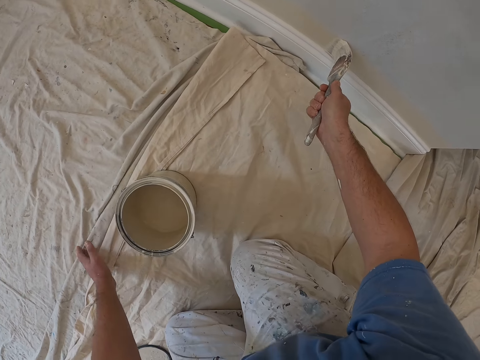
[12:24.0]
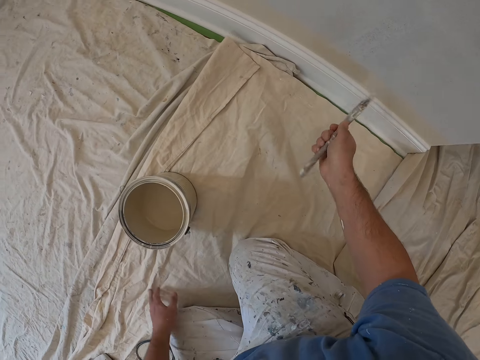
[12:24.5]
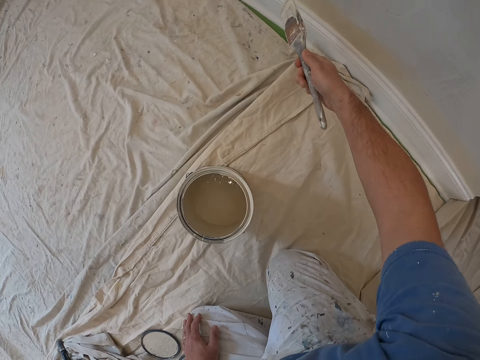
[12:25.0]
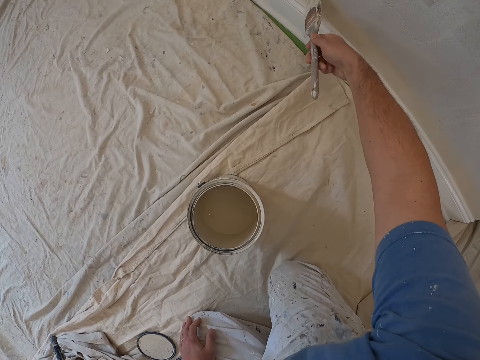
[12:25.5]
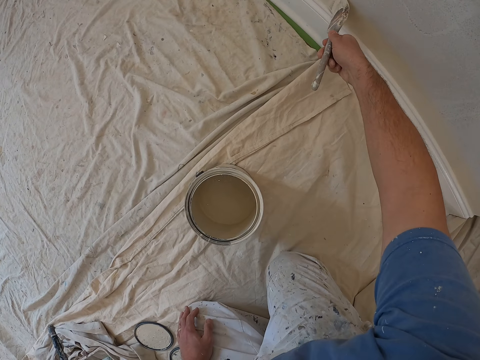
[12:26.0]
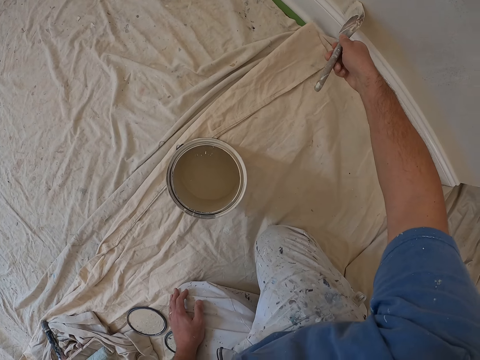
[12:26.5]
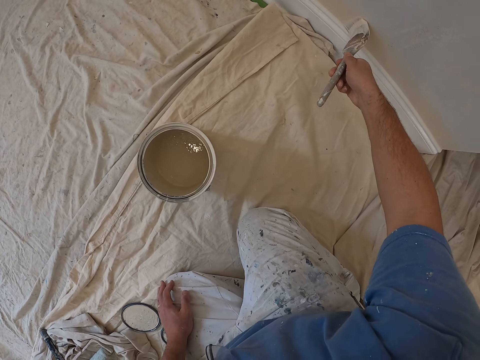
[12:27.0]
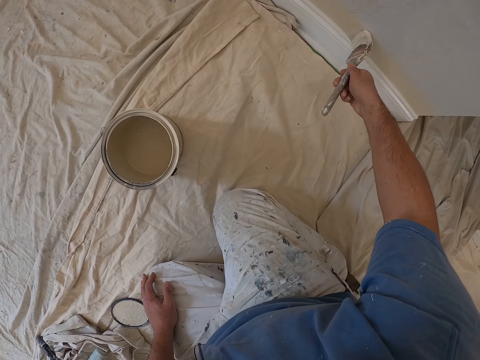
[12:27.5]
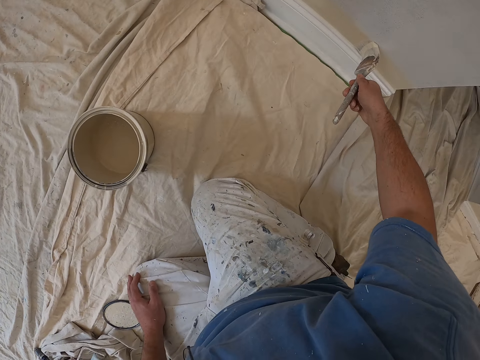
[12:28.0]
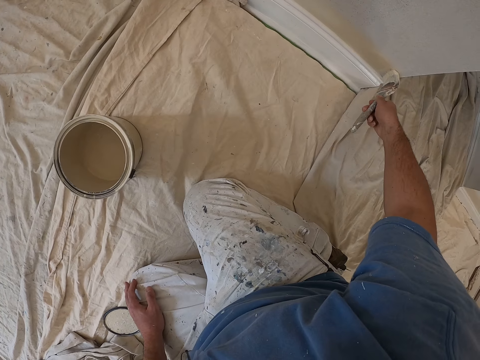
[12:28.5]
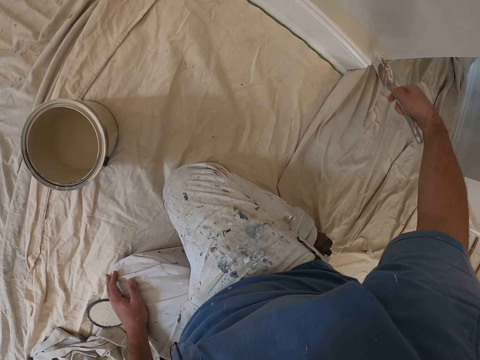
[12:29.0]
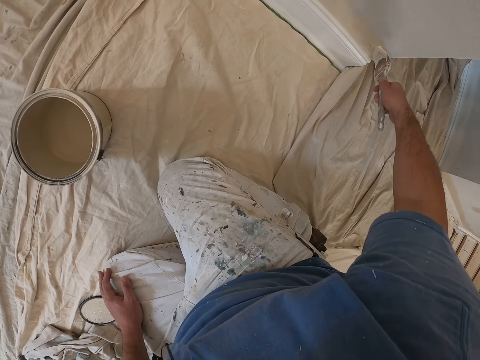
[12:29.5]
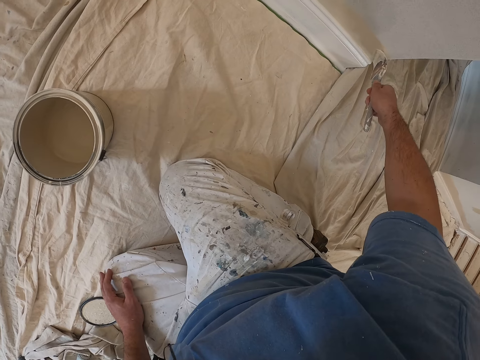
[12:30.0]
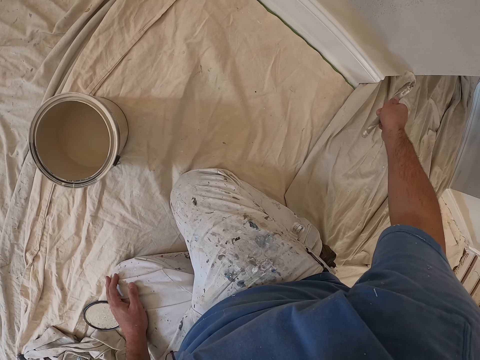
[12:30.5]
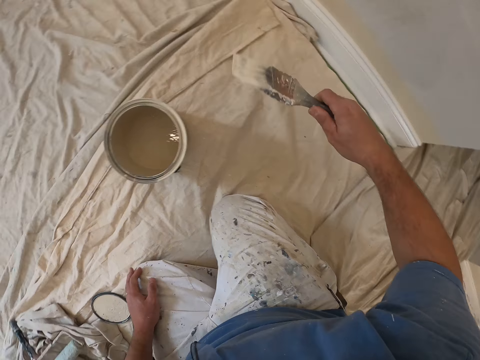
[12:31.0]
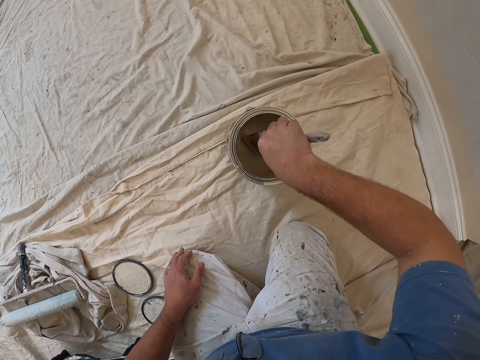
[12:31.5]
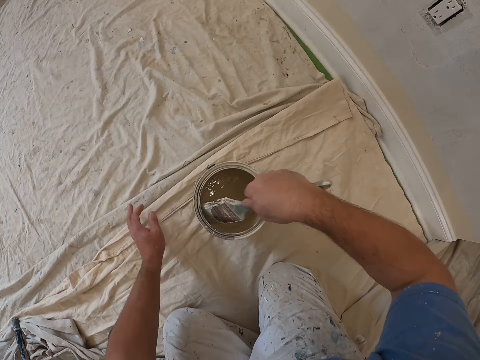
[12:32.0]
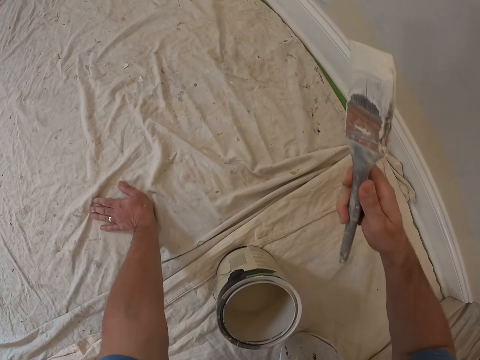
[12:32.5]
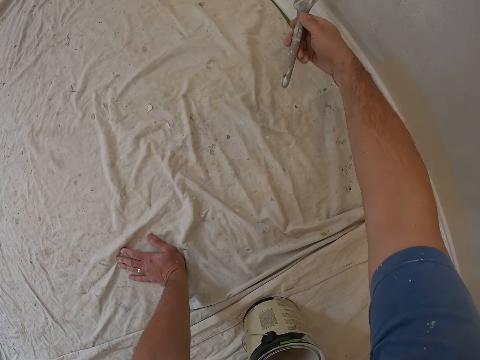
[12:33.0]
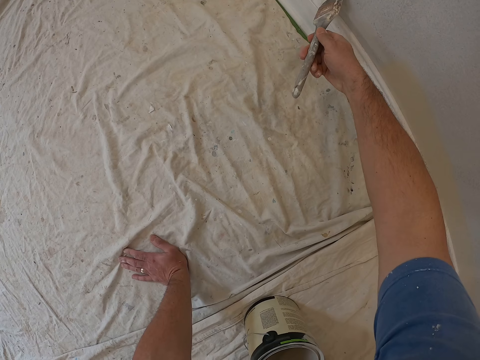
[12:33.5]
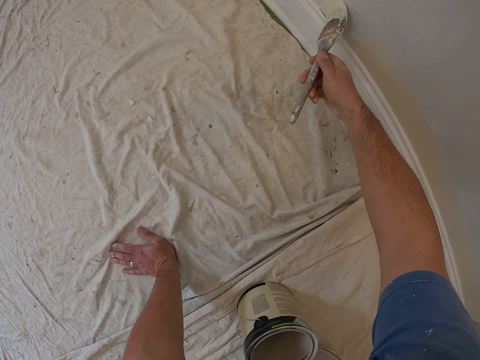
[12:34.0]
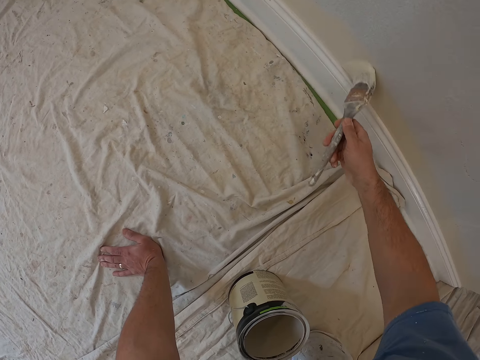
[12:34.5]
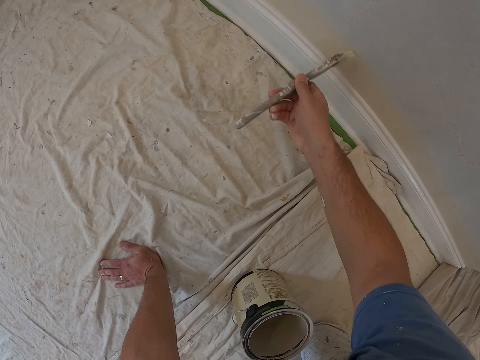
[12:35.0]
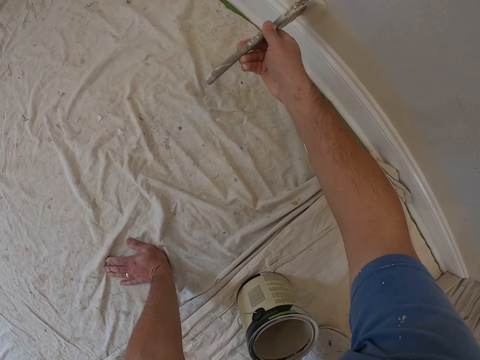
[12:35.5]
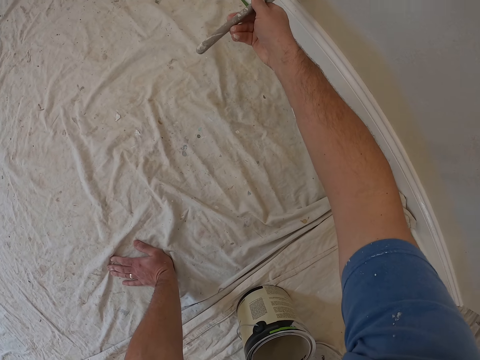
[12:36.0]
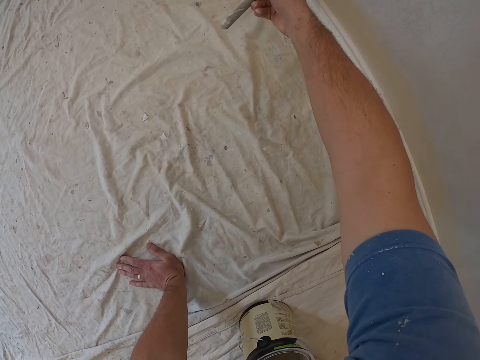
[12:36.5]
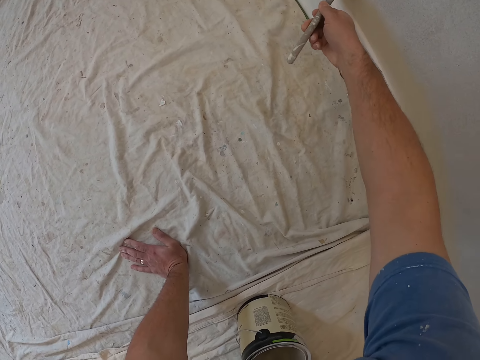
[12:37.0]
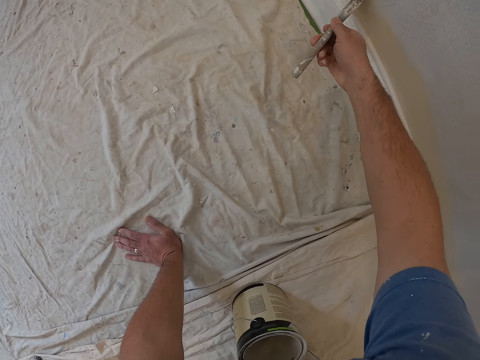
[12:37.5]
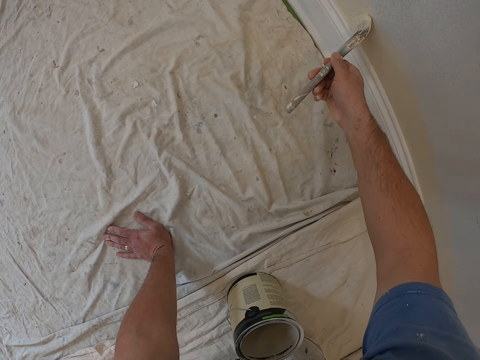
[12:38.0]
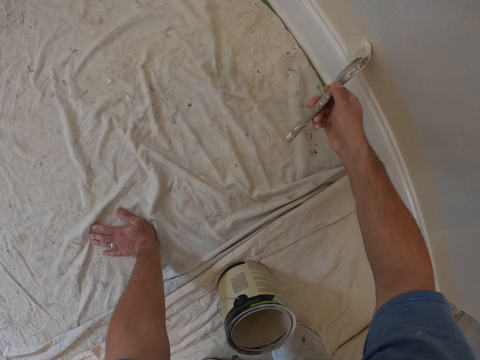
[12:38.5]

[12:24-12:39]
The camera wearer stops painting the wall. They paint the wall with a paint brush. They draw paint from the paint can with the paint brush. They paint the edge of the wall with the paint brush.

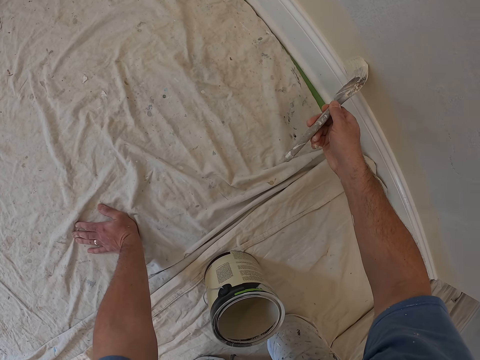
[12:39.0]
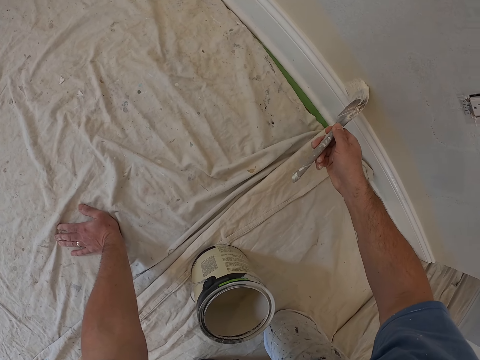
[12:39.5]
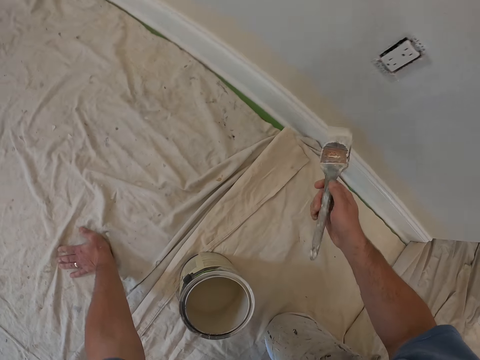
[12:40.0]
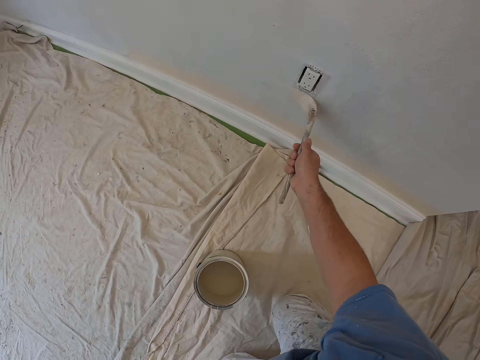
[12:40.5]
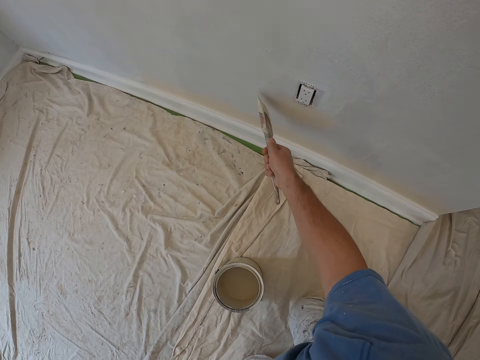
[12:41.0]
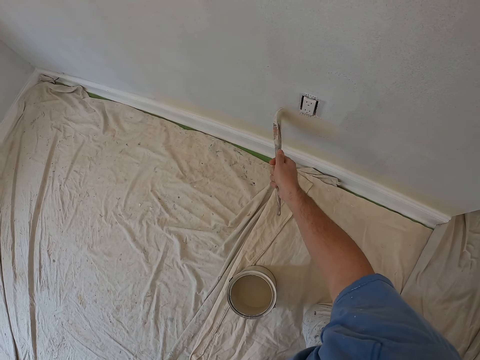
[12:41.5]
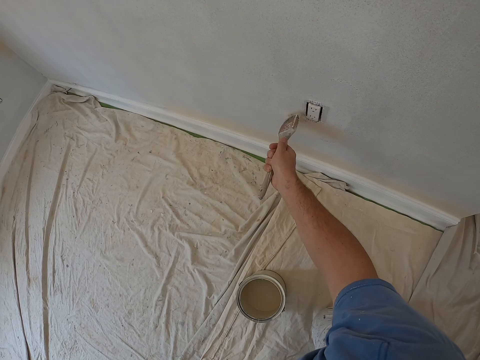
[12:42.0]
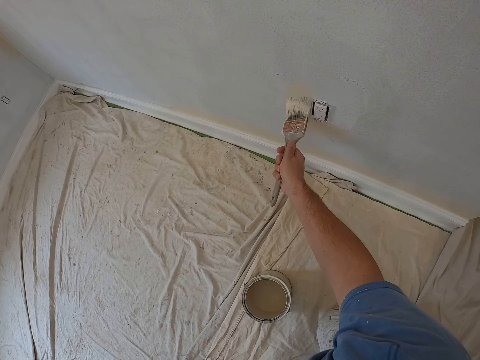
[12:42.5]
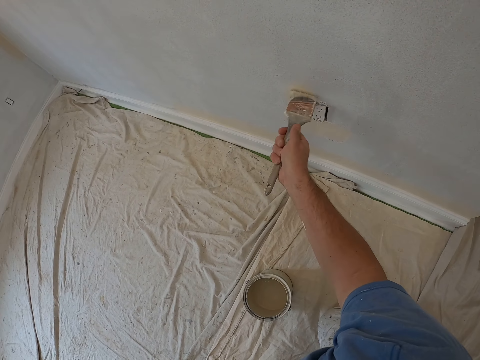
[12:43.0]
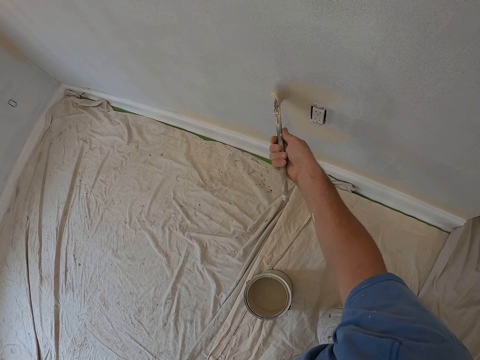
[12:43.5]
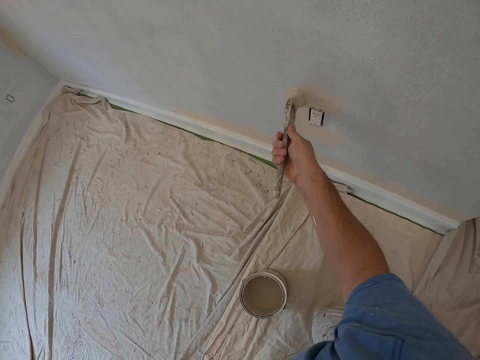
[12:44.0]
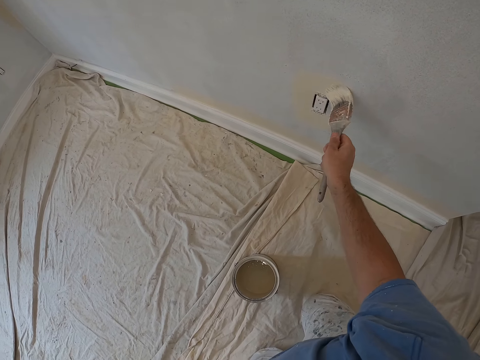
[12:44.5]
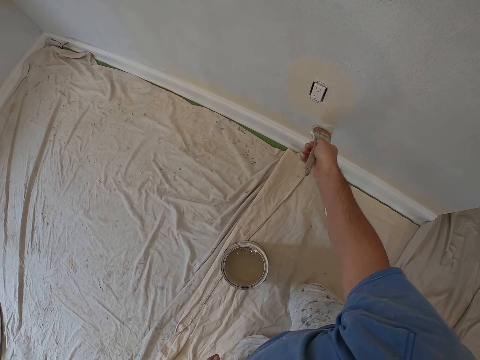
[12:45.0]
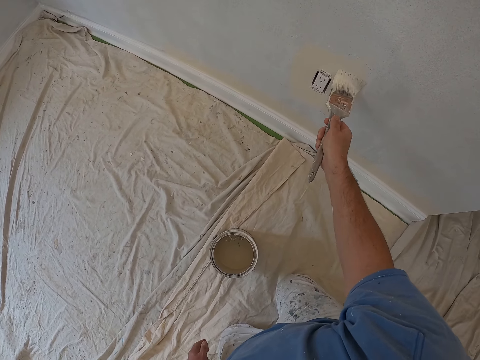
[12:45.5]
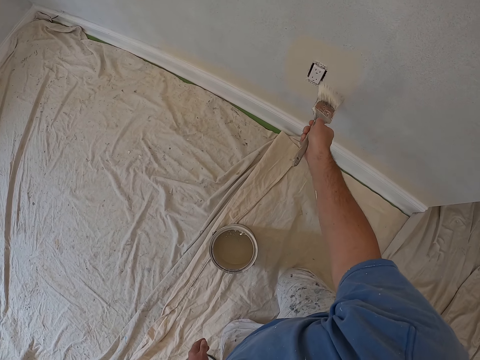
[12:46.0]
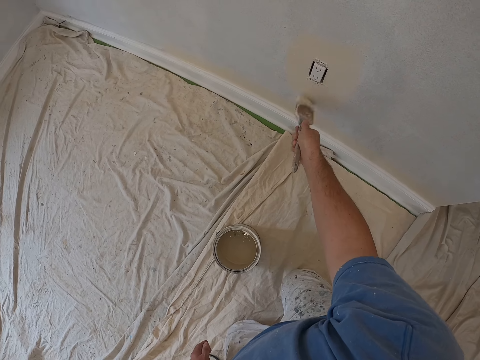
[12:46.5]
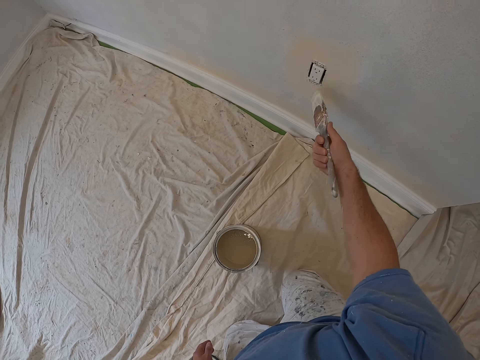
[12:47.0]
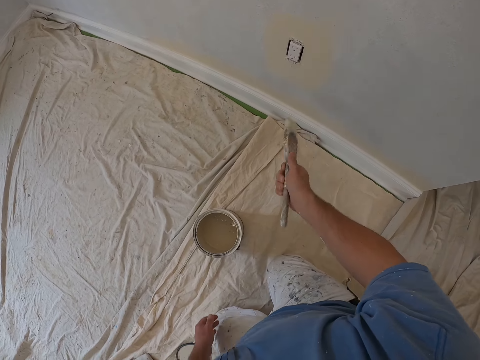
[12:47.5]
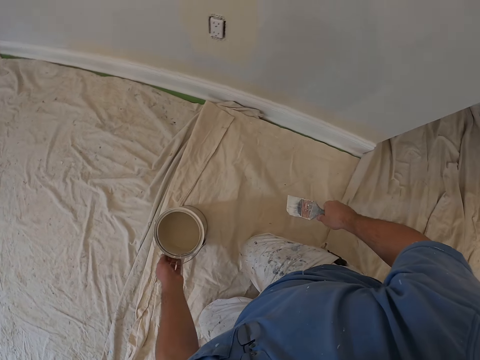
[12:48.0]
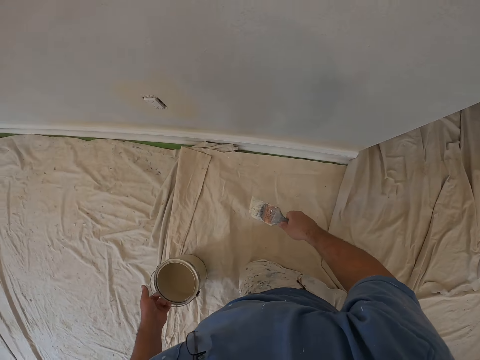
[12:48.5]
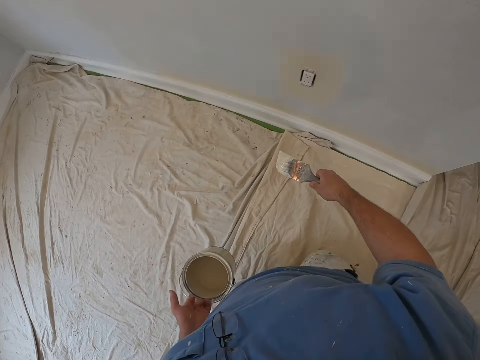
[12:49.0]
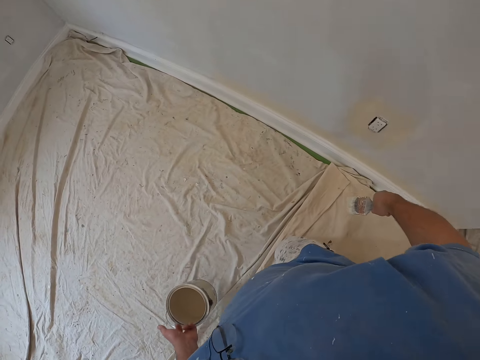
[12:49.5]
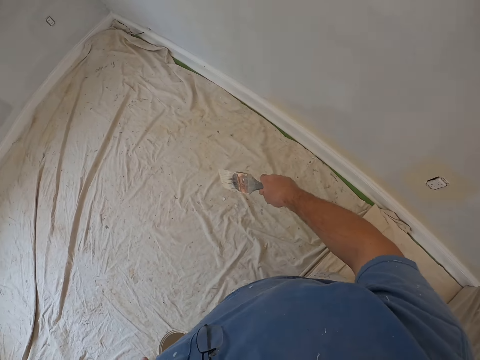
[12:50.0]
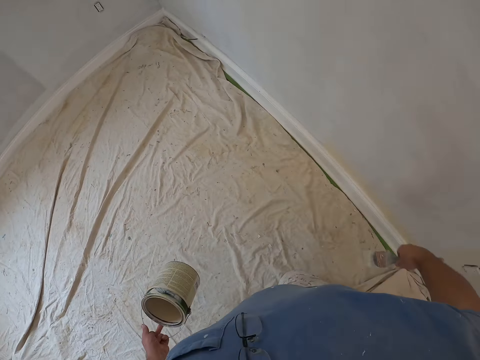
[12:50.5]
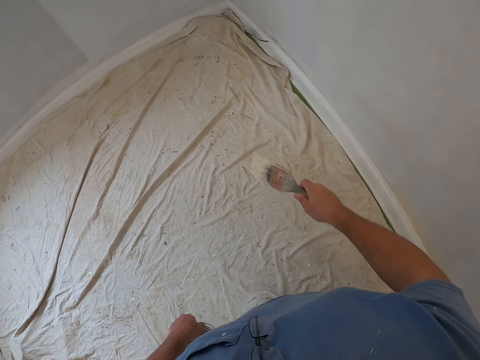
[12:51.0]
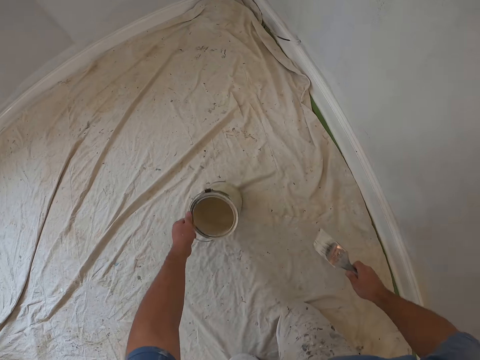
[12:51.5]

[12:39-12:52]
The camera wearer picks up the paint can on the floor. He walks on his knees on the floor and adjusts the paint container on the ground.
